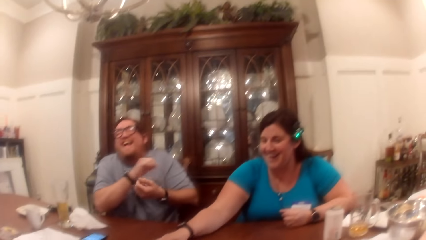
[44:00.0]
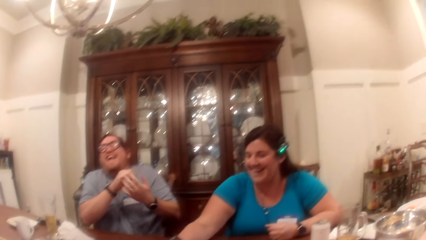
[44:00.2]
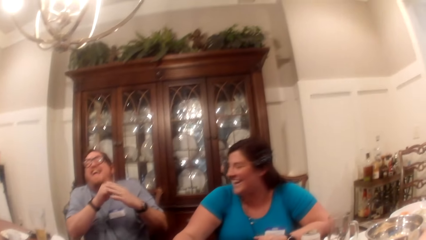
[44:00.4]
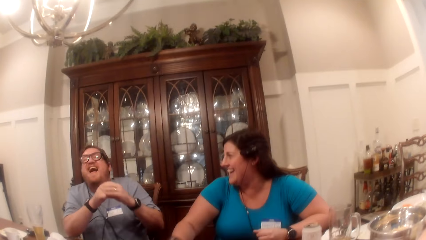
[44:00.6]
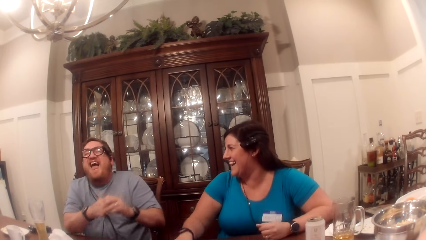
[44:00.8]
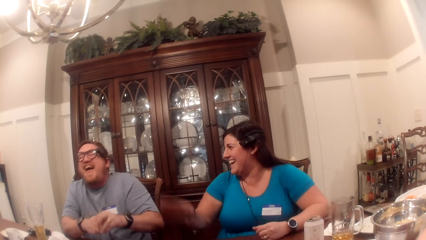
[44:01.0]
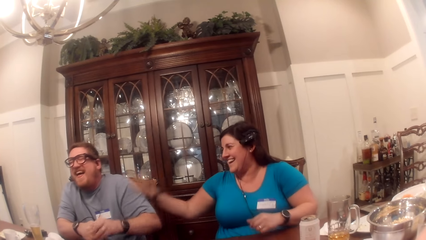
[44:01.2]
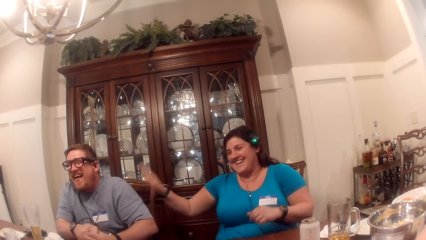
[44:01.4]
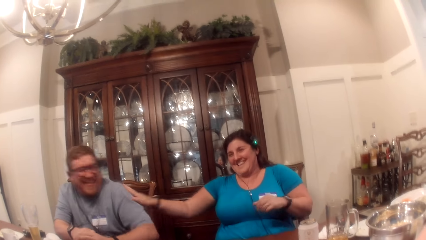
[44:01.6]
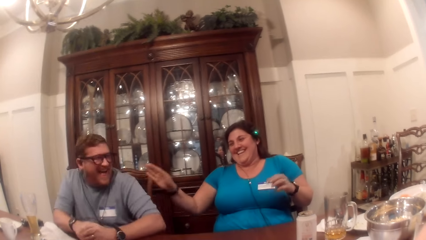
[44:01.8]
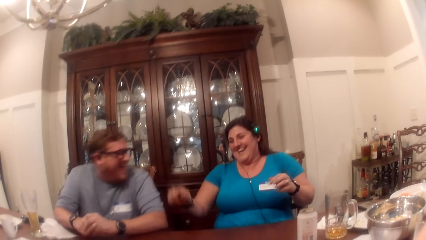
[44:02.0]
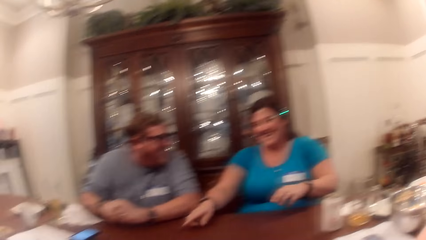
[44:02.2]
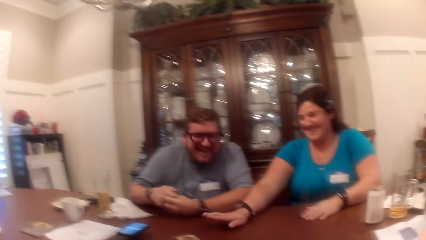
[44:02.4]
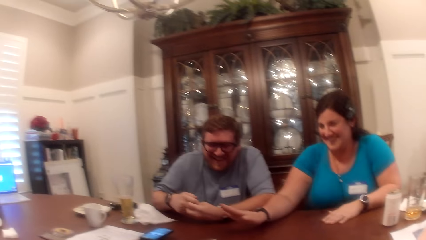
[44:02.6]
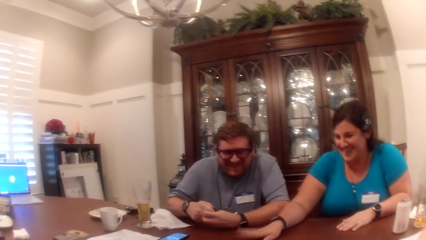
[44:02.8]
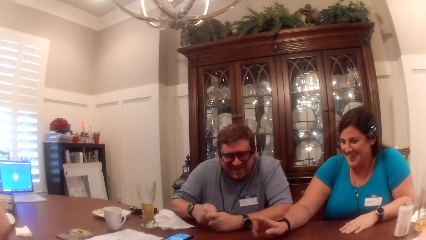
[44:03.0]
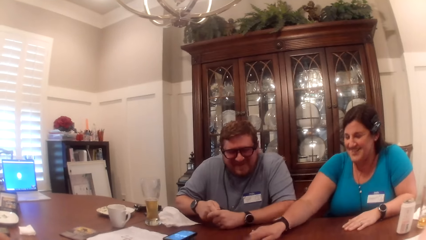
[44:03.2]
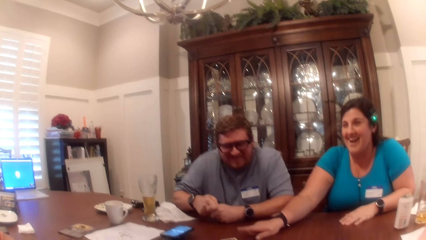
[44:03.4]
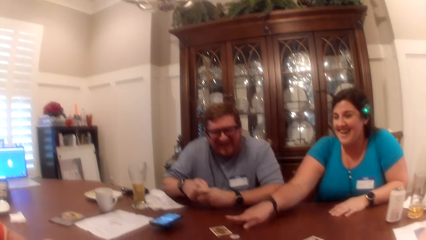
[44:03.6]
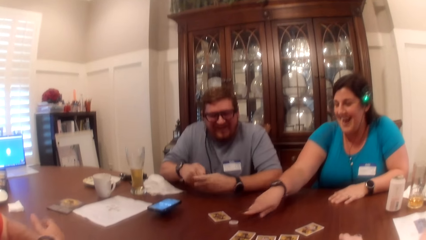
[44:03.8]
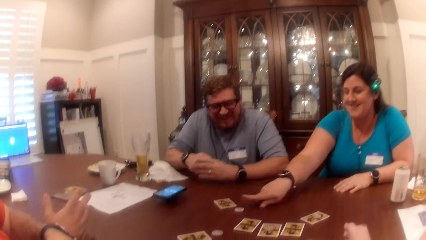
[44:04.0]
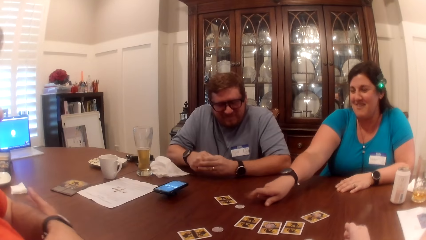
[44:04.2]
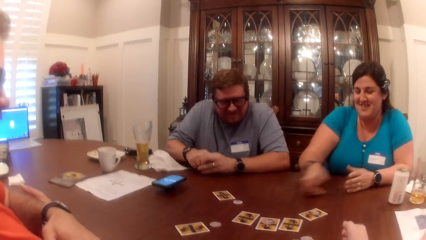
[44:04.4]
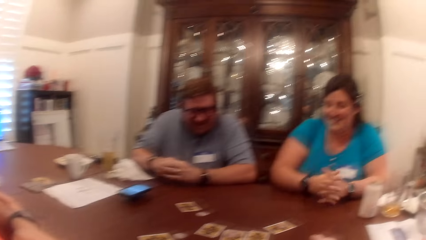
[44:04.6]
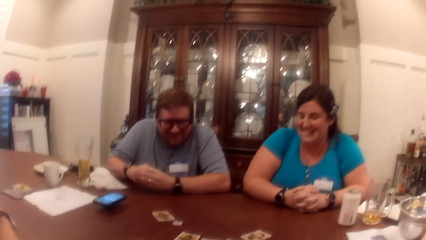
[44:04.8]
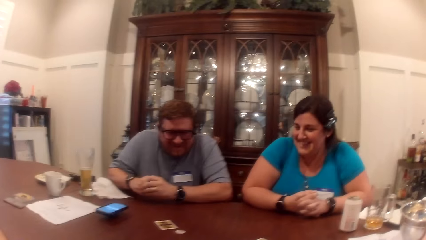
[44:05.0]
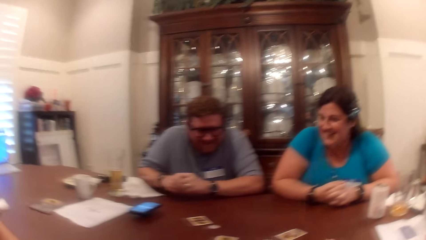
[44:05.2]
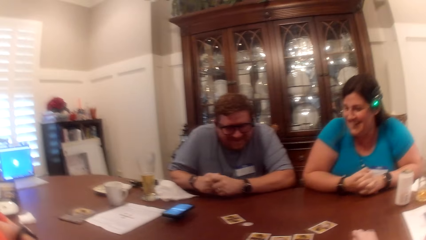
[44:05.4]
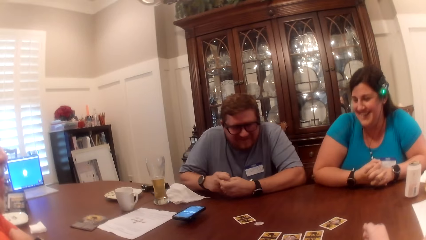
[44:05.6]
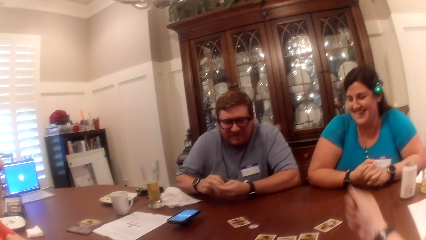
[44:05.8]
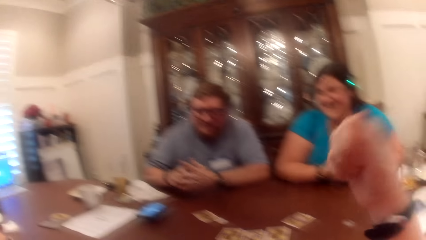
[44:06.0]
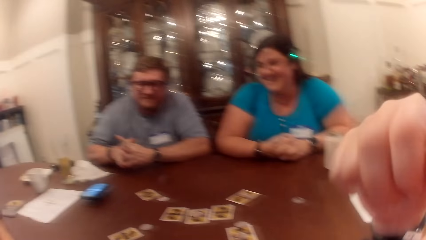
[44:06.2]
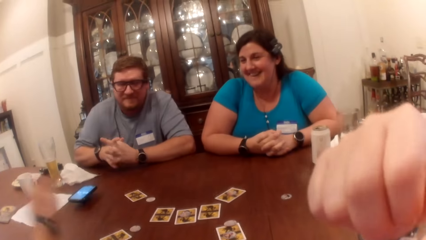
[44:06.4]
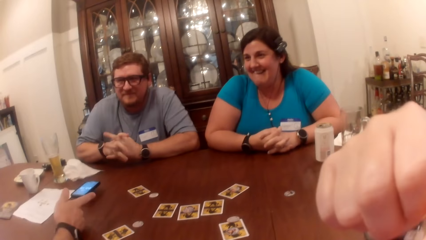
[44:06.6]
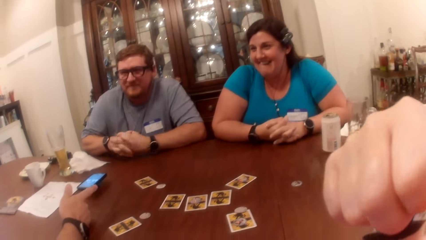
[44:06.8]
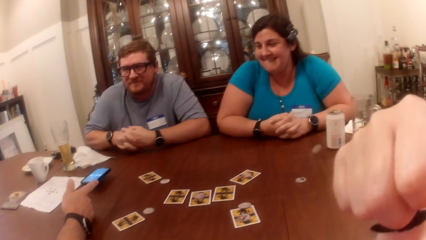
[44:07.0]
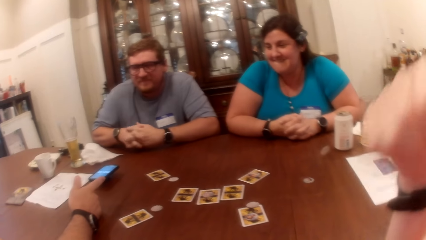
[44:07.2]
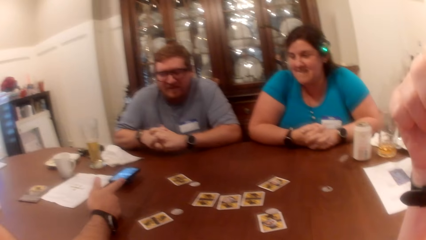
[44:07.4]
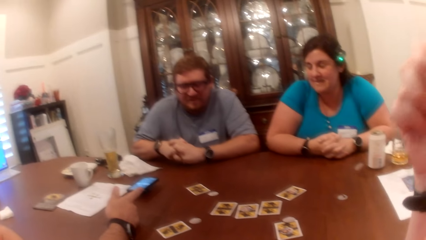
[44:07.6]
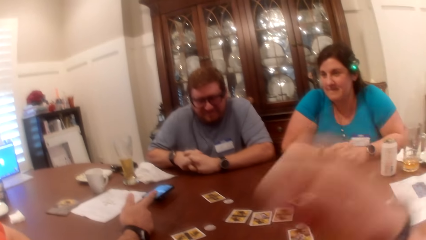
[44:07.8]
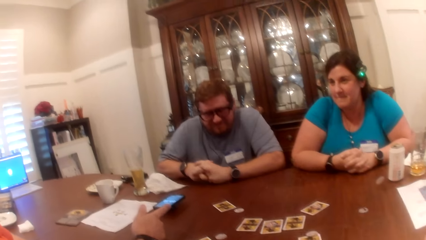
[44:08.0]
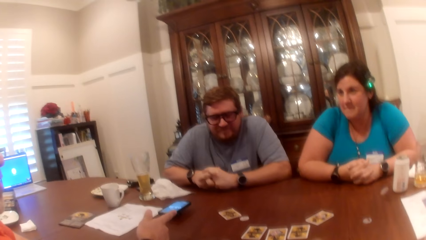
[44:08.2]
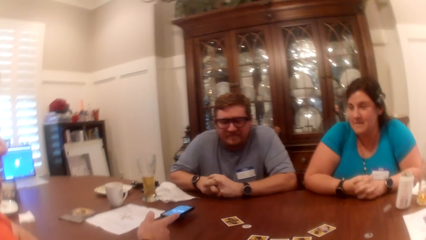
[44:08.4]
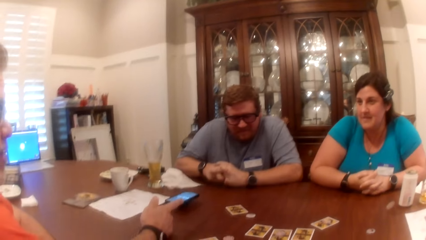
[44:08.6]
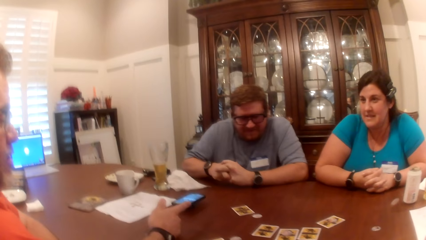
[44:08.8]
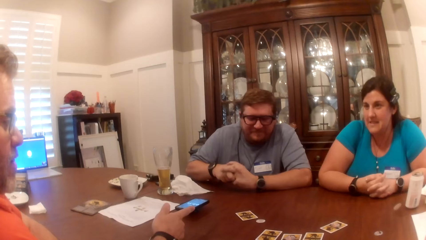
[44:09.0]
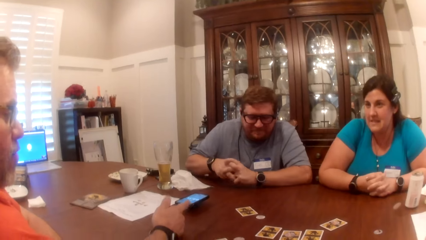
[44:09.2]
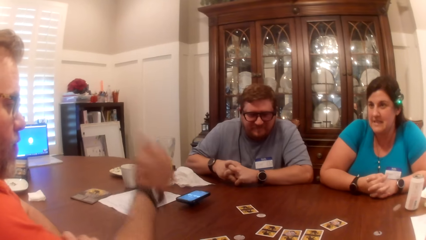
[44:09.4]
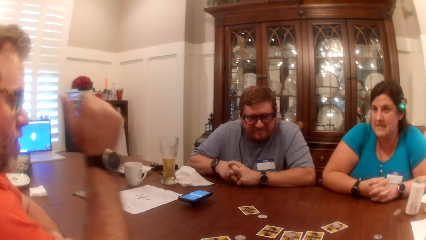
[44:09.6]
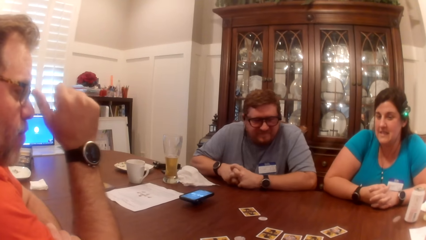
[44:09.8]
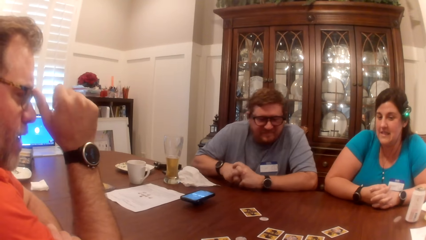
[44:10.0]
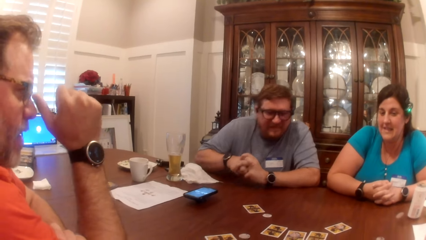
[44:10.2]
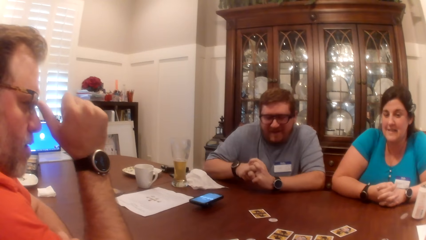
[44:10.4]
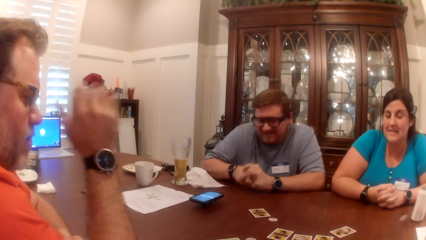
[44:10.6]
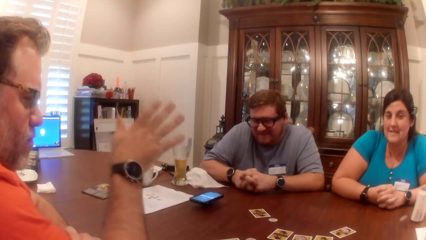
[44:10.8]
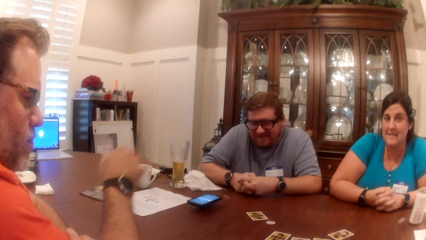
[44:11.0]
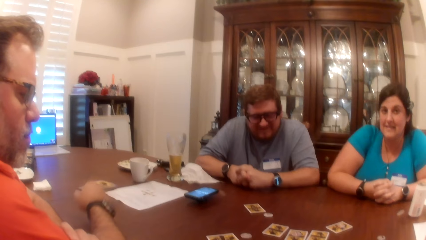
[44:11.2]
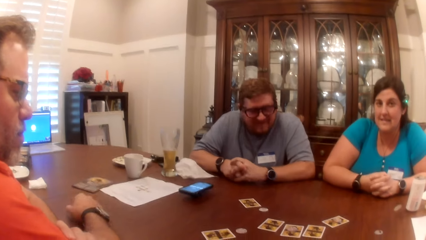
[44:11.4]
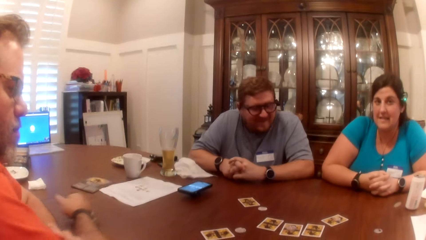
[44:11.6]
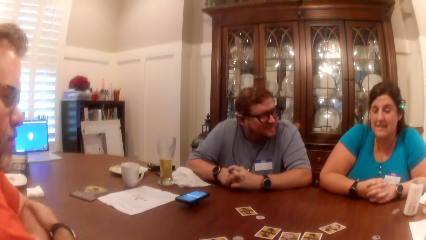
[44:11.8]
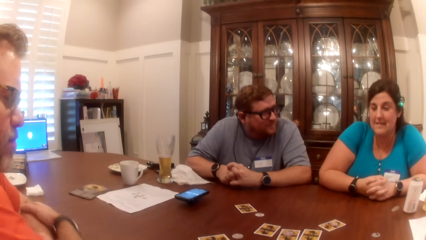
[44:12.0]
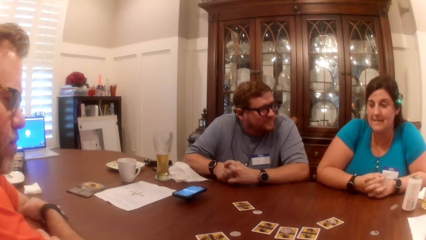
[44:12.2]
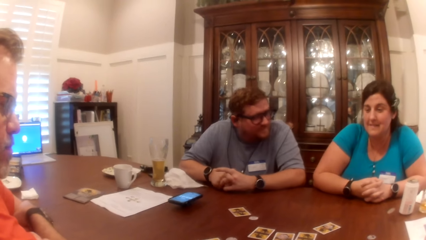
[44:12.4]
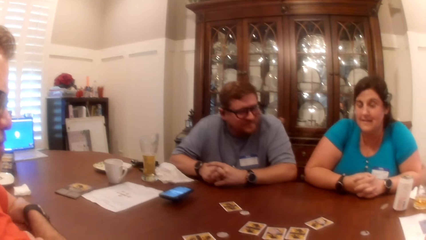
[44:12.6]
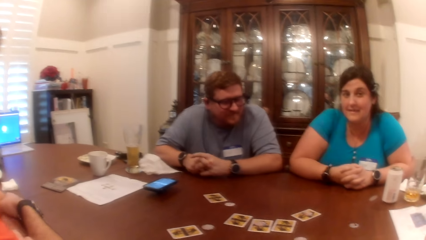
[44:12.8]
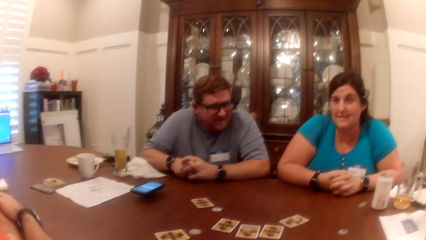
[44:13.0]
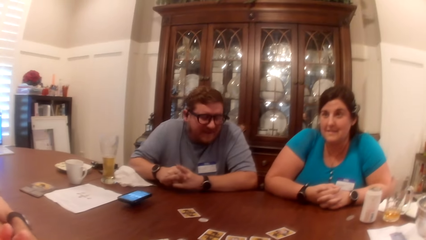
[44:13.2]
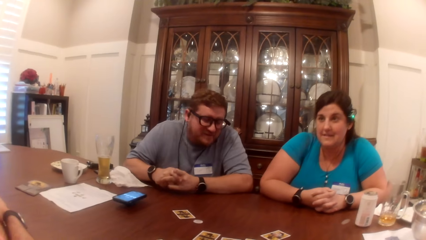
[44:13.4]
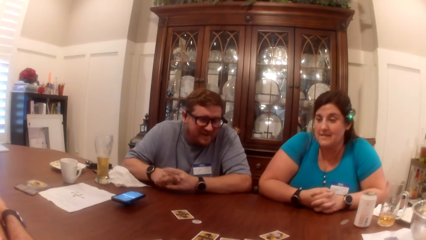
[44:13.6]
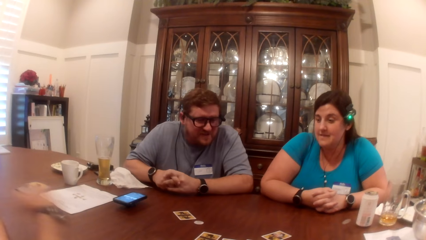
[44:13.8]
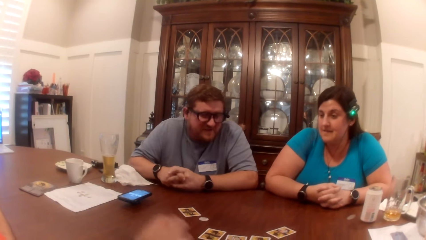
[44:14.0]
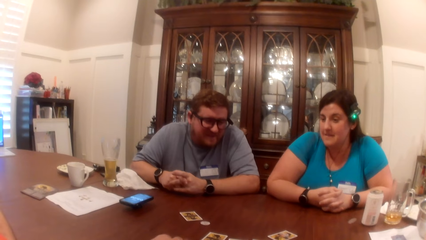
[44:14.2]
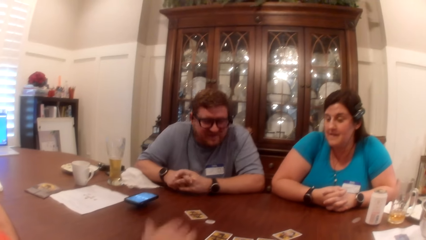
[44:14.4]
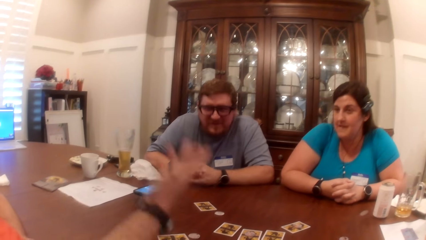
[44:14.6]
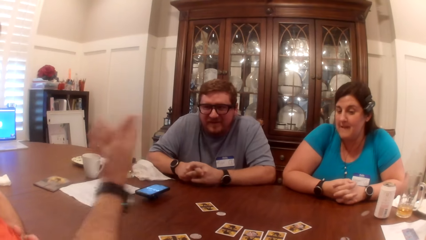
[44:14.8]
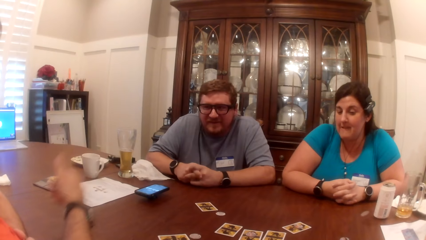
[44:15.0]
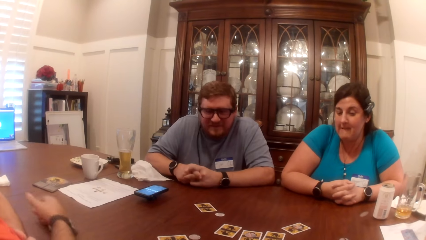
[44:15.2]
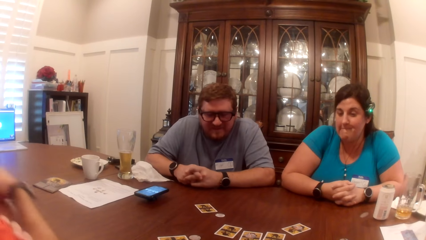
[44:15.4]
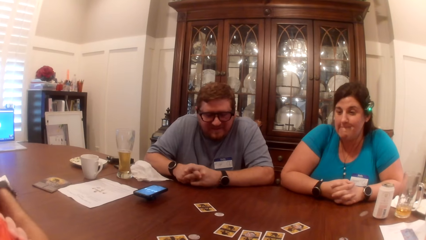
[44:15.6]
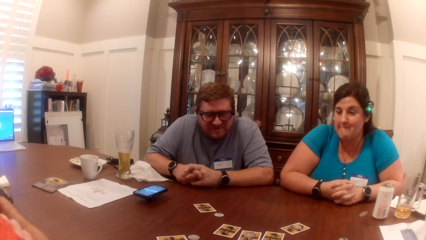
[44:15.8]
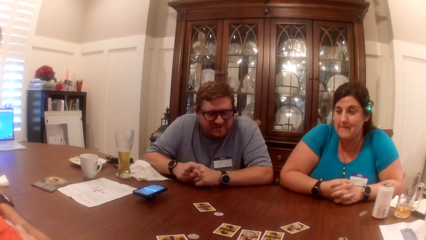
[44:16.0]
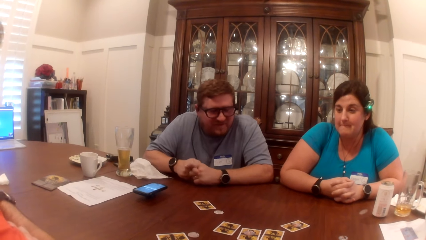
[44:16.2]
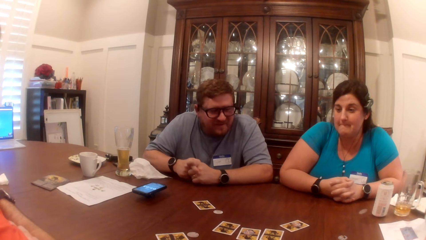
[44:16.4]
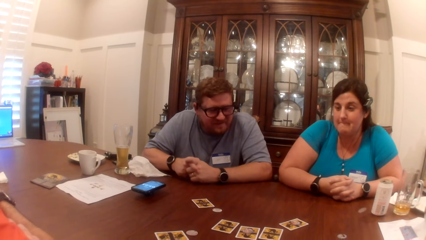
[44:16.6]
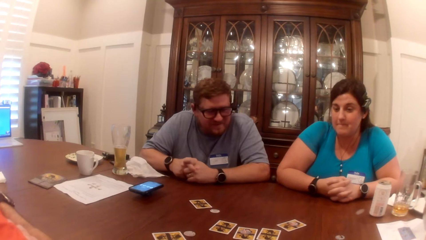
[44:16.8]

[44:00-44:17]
A woman taps a man's left arm with her right hand. She taps the table with her right hand. The camera wearer looks around and raises the hand. Another man points with a finger. The camera wearer lowers the hand. They look around. The other man scratches his face with his right hand thumb. The other man touches the face with a hand. The camera wearer looks around. The other man moves the hand. The camera wearer looks around.
